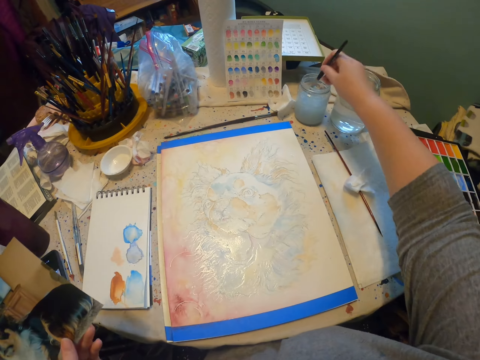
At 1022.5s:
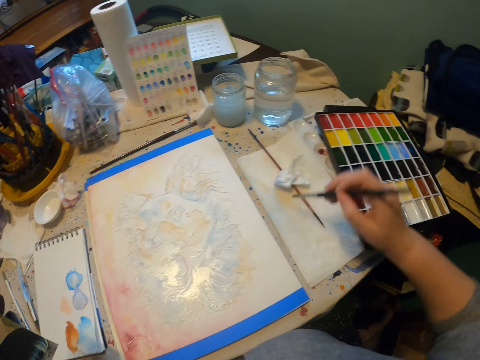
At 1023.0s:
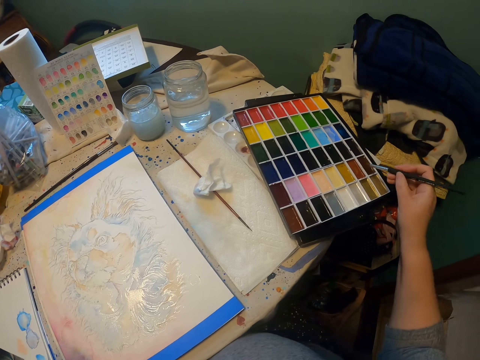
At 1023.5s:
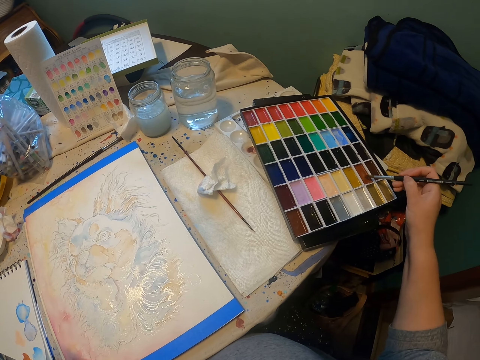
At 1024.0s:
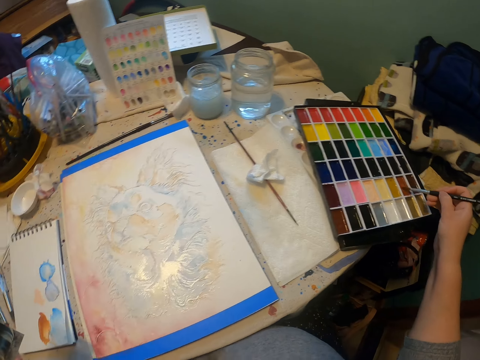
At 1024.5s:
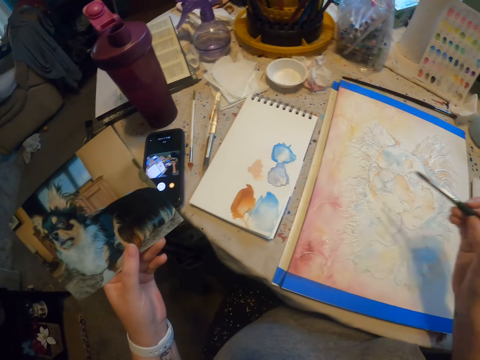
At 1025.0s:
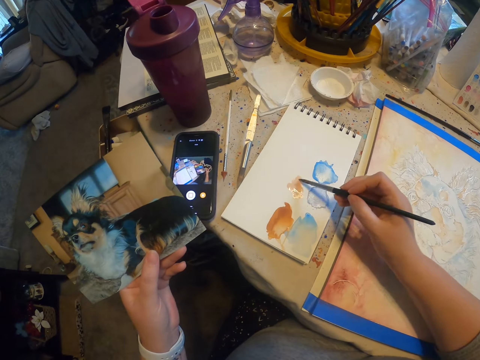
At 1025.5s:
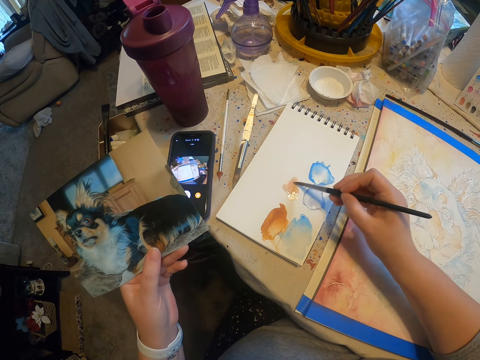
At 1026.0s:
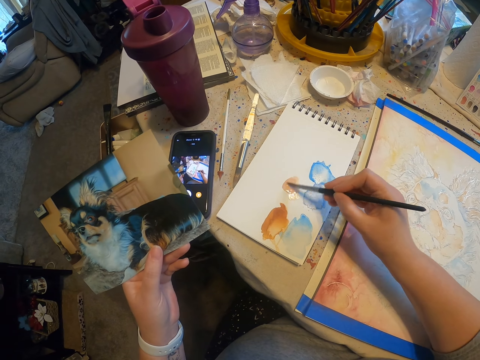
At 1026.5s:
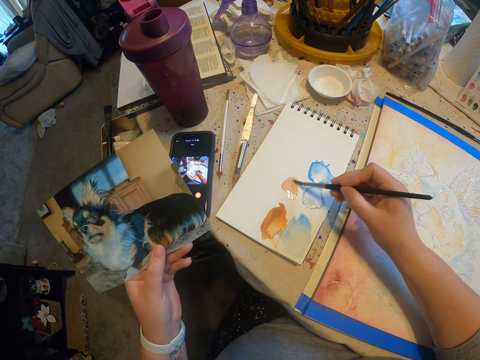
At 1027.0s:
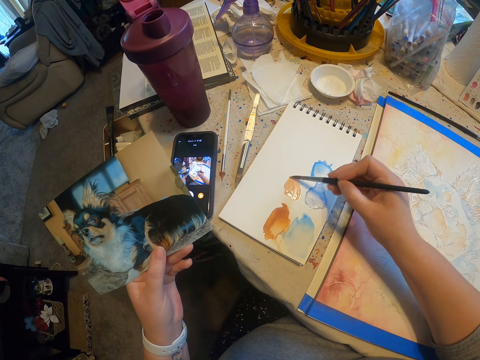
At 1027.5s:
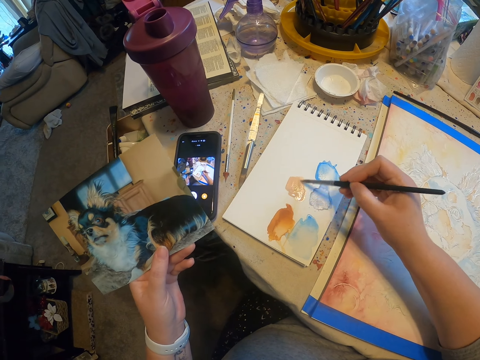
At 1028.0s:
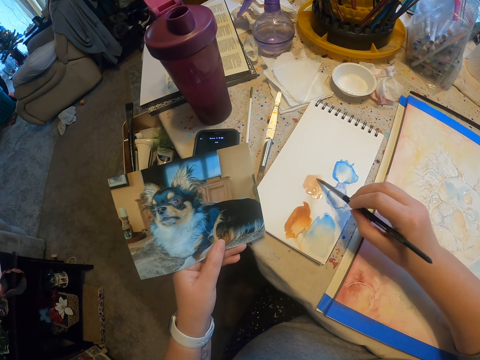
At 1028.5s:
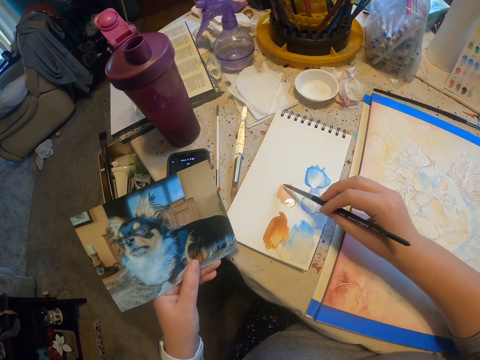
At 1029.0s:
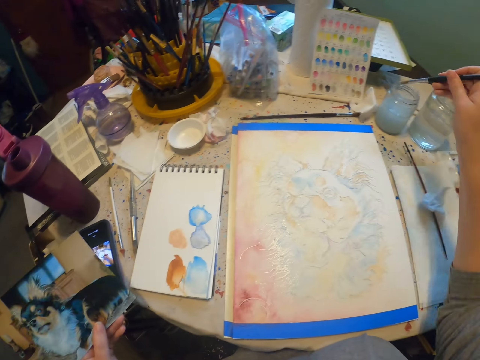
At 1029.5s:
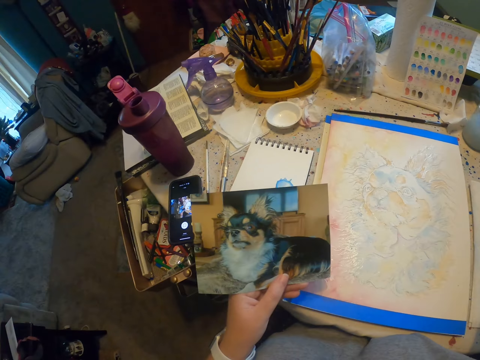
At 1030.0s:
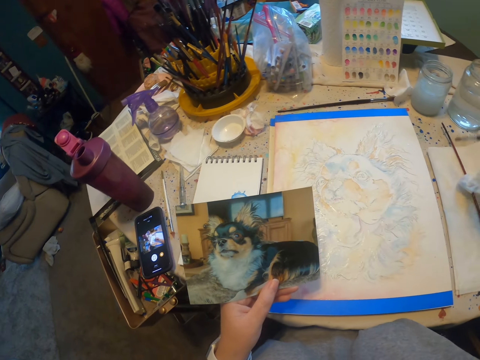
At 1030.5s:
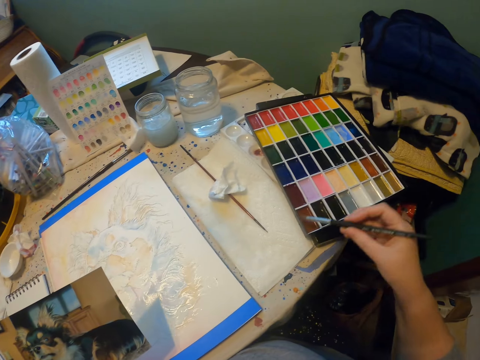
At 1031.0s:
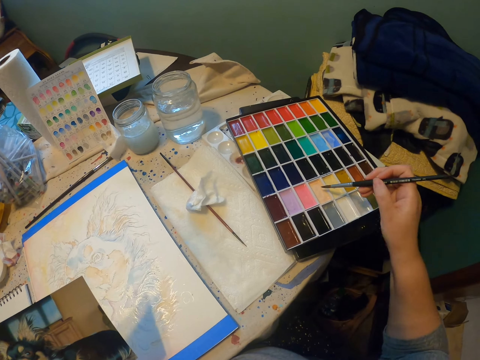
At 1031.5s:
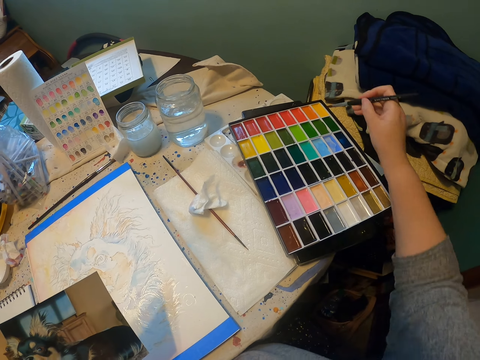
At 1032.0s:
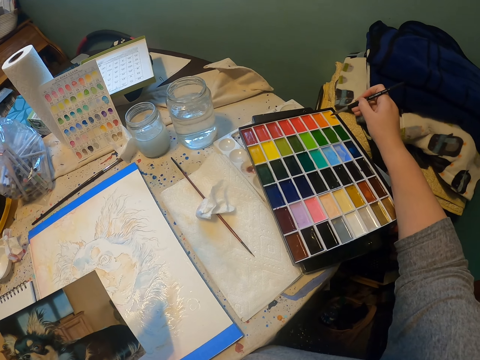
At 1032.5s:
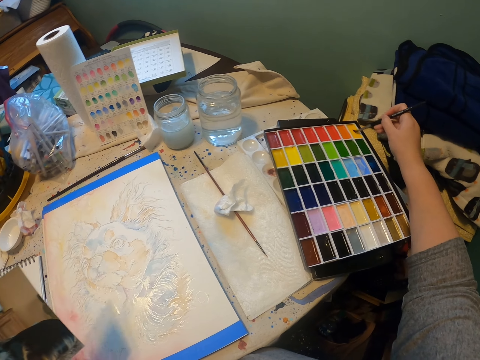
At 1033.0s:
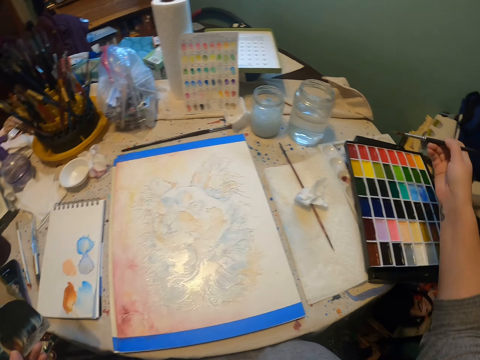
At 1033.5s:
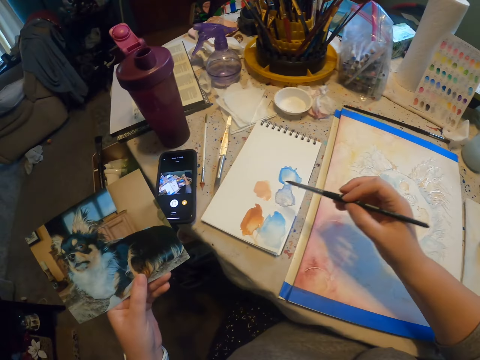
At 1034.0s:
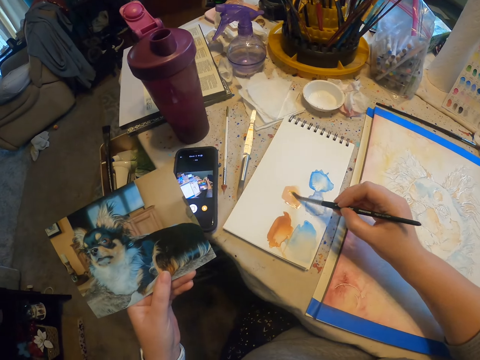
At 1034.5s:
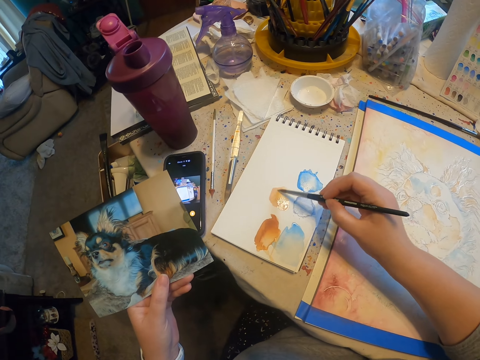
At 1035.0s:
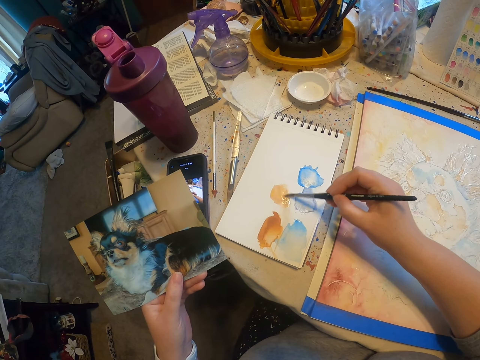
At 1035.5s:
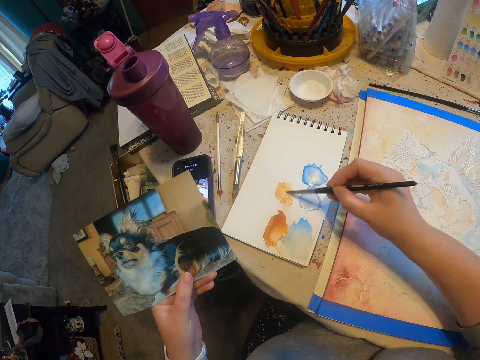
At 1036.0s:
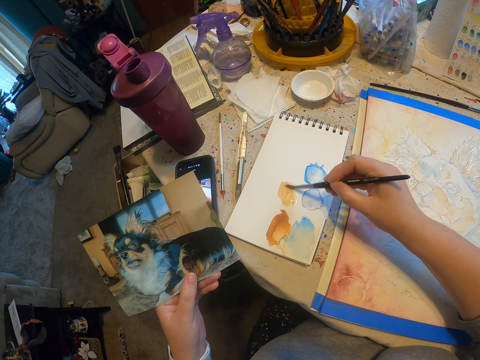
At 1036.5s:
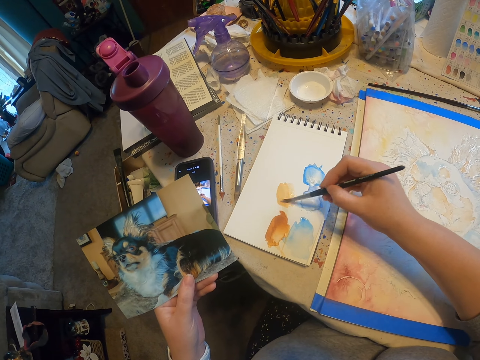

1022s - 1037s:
The camera wearer dips the painting brush in the liquid and rubs the painting brush on the paint. They dip the painting brush in the liquid and rub the painting brush on the paint.

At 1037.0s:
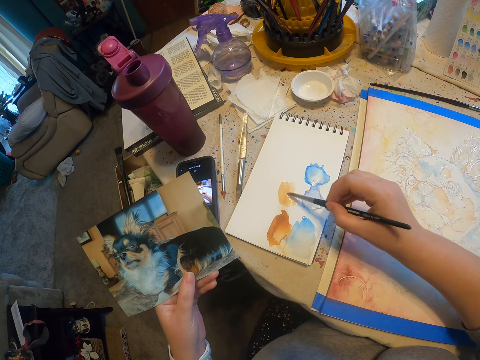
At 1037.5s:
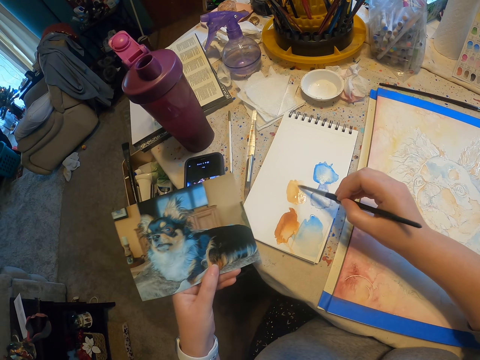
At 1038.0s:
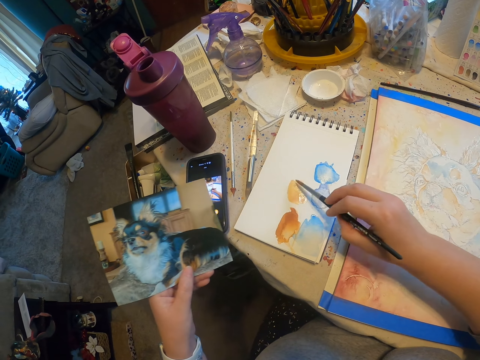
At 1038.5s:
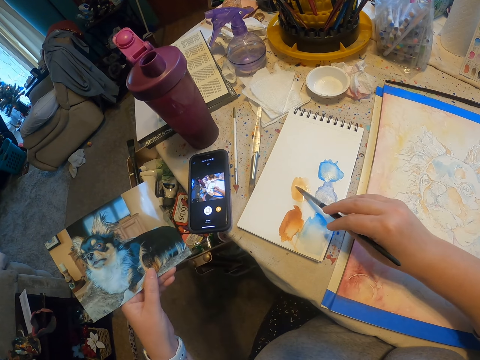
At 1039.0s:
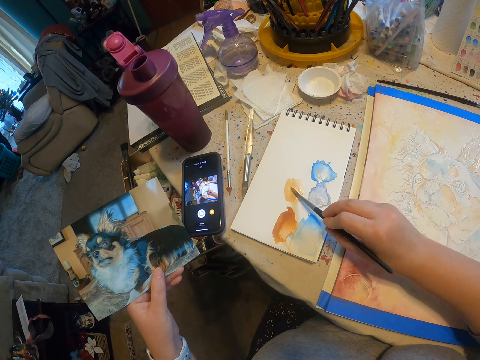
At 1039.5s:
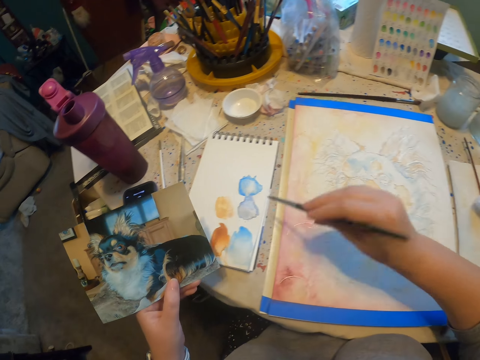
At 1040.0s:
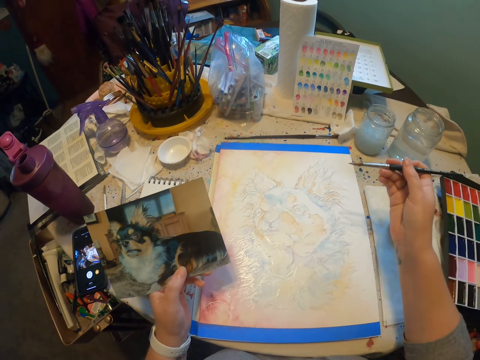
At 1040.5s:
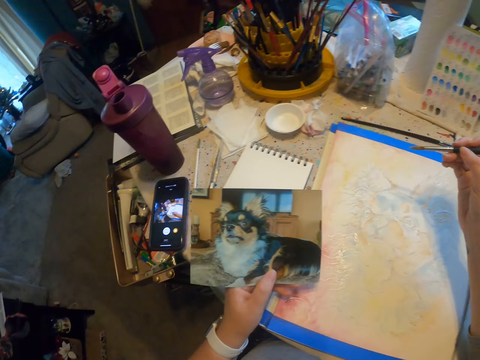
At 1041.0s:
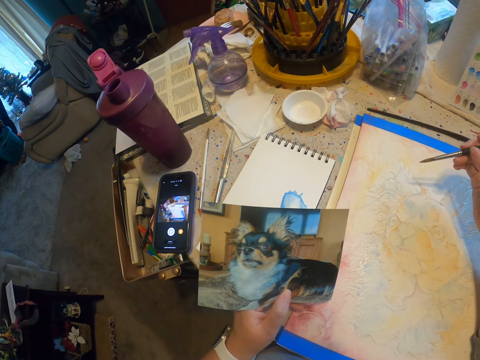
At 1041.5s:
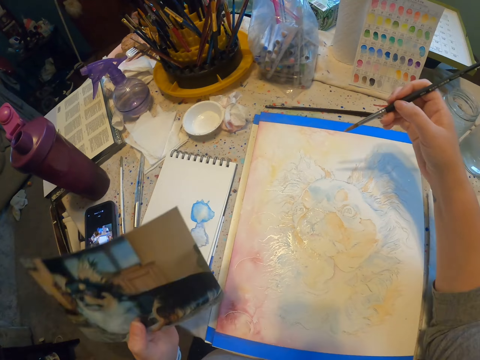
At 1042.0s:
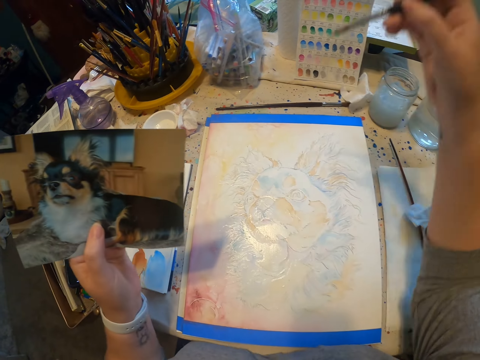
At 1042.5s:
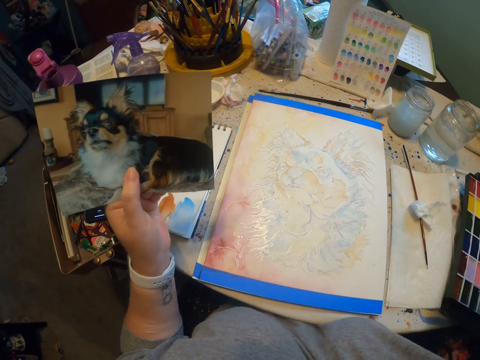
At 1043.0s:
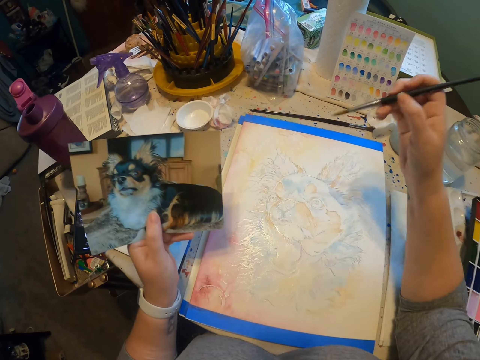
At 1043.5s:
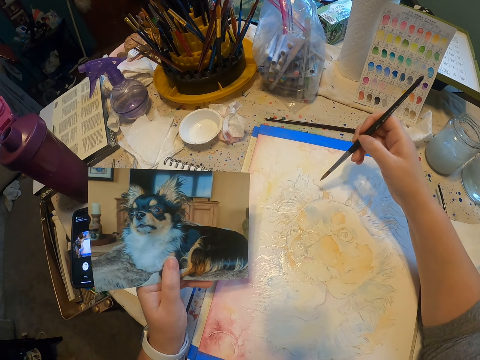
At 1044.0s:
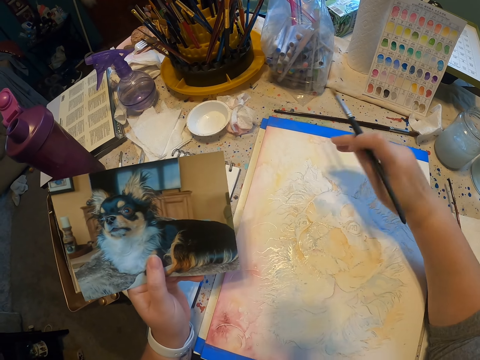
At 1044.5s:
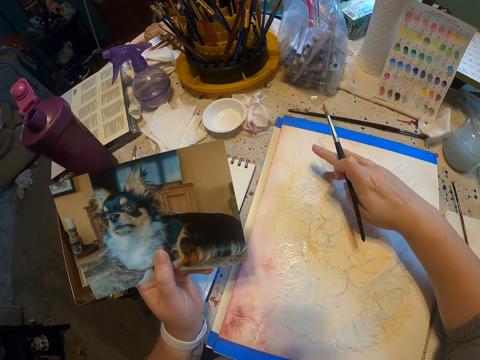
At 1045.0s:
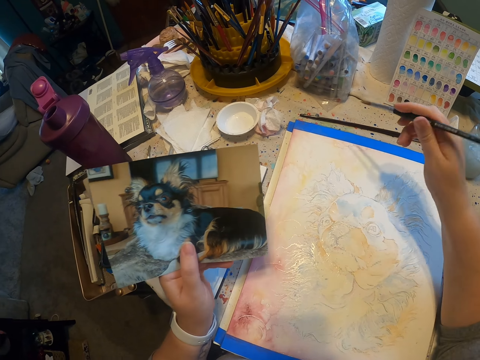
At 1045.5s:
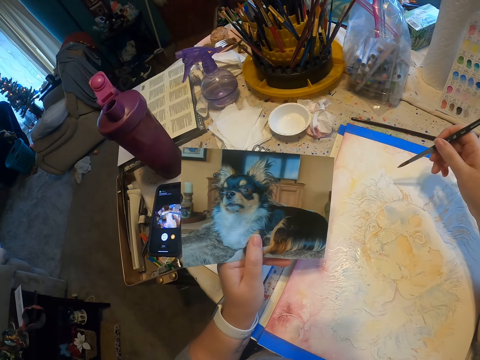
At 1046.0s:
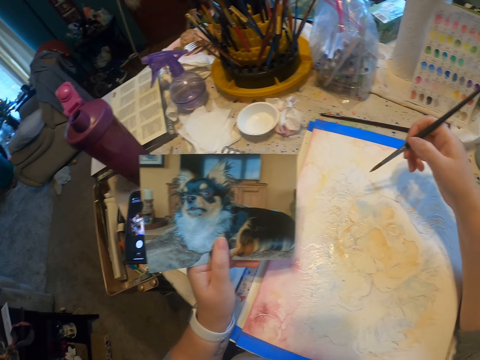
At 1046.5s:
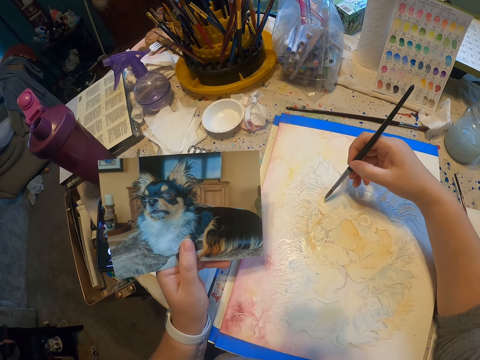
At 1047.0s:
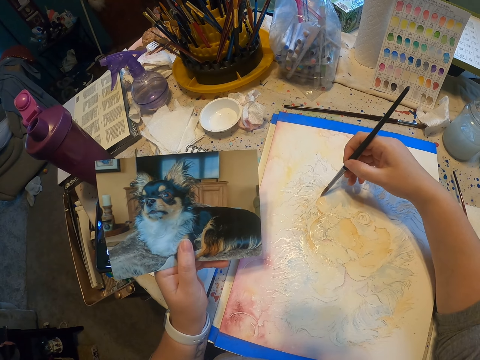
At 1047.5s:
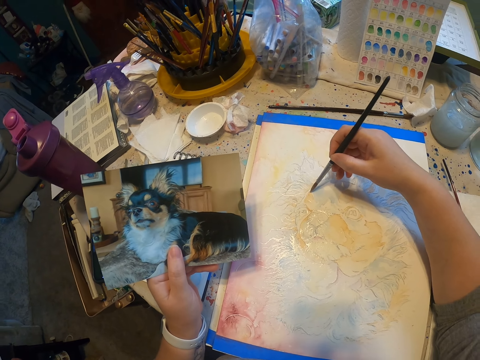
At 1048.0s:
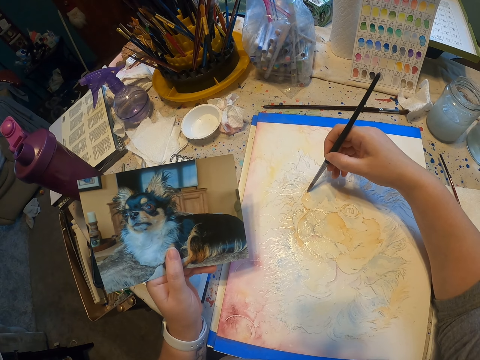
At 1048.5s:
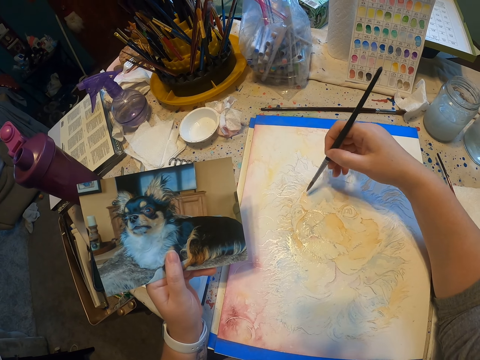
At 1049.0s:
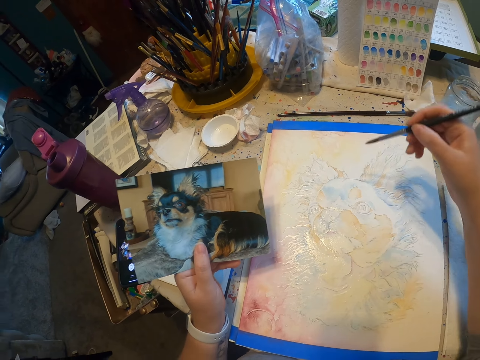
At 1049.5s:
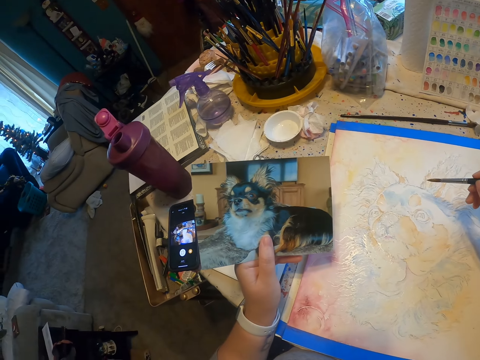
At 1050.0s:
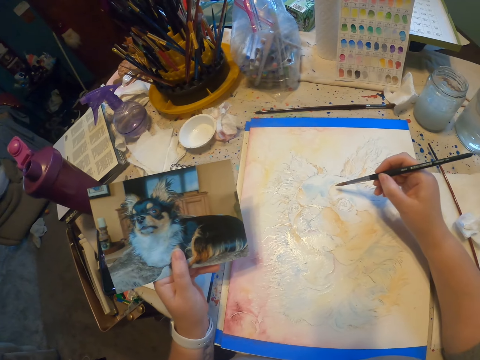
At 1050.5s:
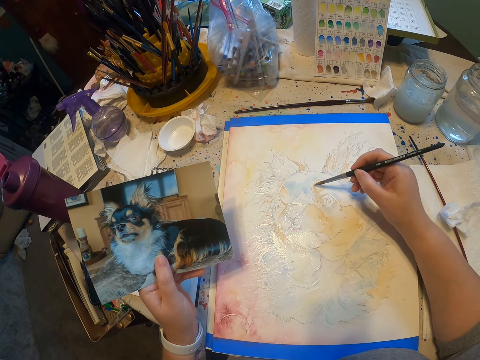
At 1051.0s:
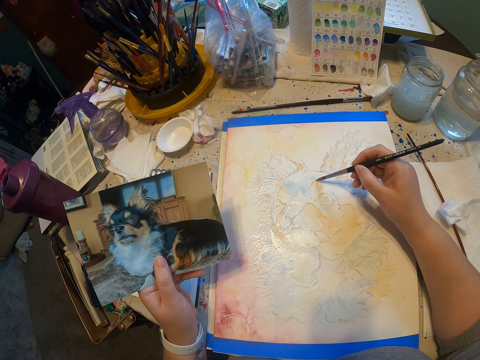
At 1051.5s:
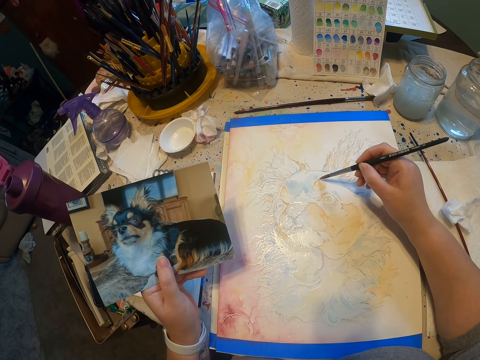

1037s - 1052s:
The camera wearer paints the picture using the painting brush. They paint a drawing.
